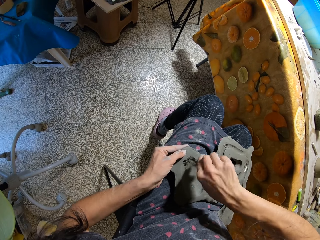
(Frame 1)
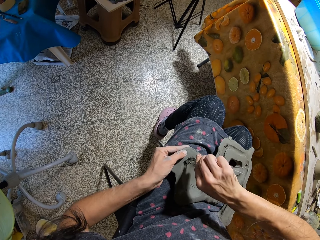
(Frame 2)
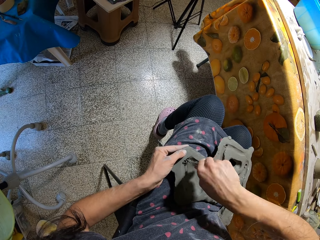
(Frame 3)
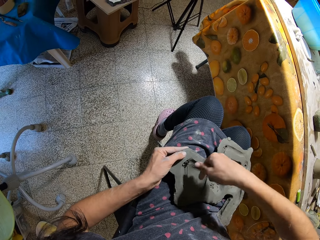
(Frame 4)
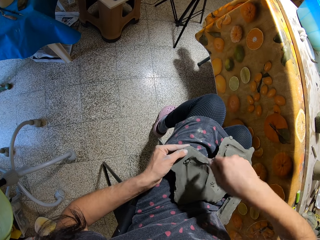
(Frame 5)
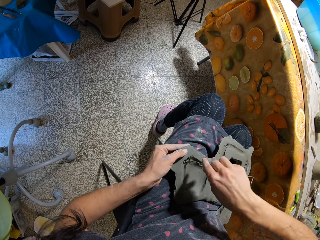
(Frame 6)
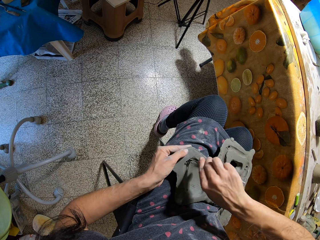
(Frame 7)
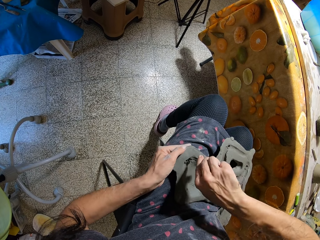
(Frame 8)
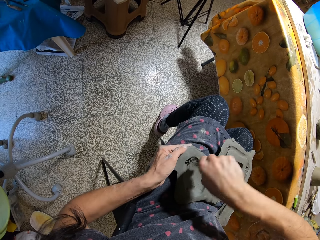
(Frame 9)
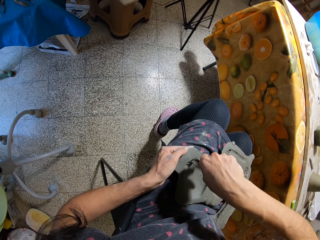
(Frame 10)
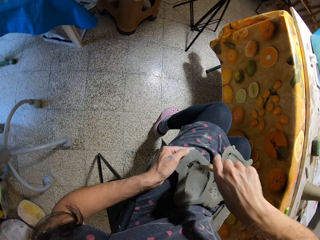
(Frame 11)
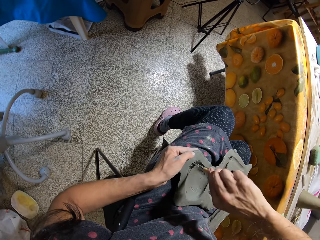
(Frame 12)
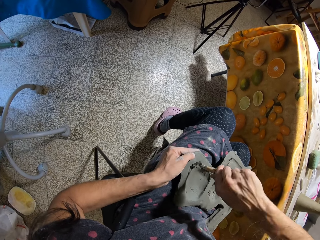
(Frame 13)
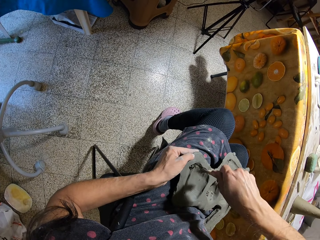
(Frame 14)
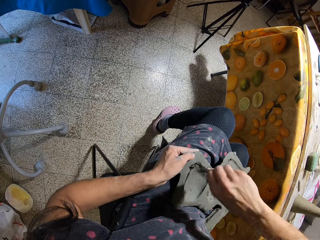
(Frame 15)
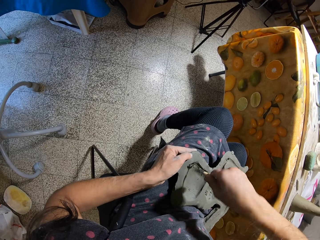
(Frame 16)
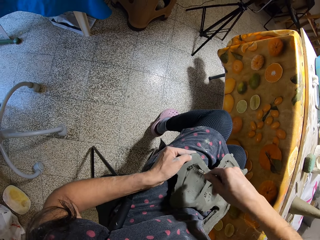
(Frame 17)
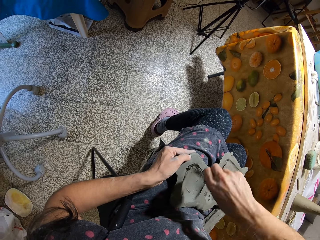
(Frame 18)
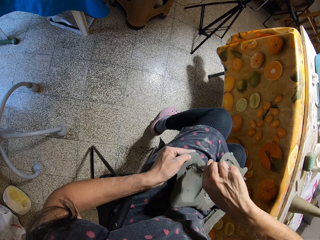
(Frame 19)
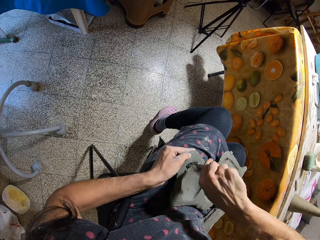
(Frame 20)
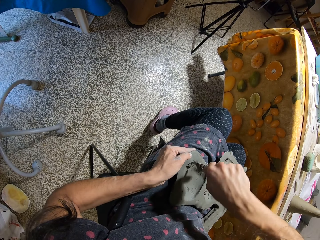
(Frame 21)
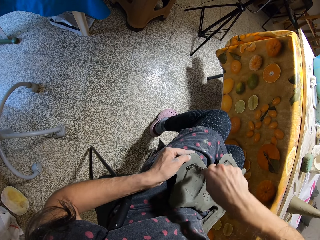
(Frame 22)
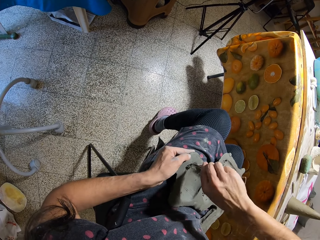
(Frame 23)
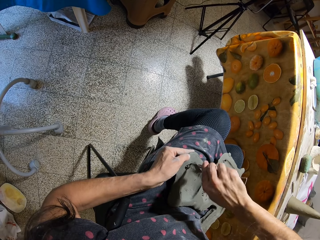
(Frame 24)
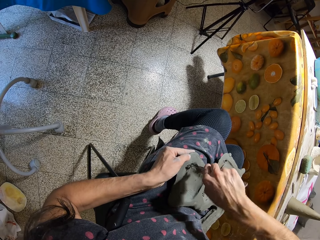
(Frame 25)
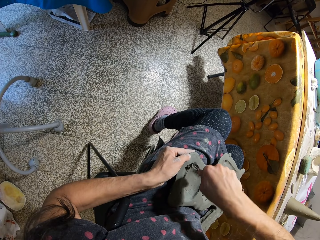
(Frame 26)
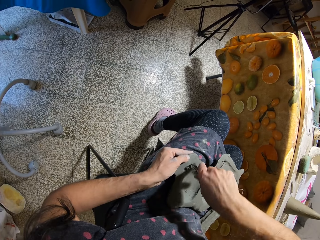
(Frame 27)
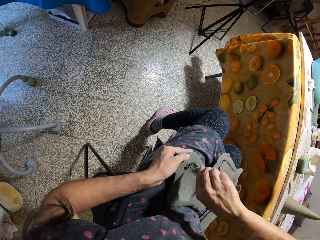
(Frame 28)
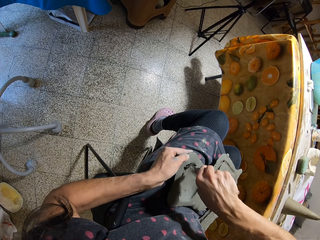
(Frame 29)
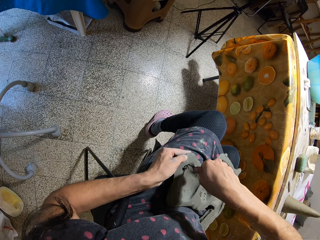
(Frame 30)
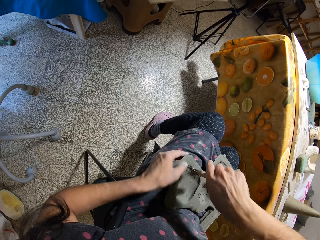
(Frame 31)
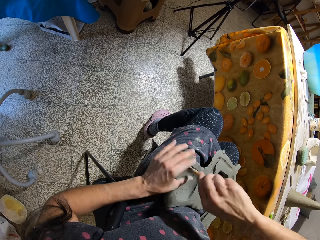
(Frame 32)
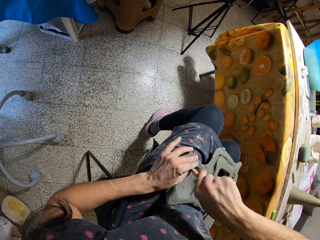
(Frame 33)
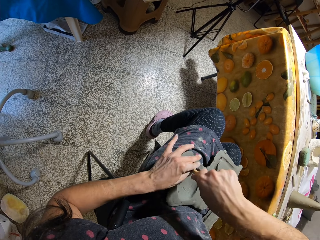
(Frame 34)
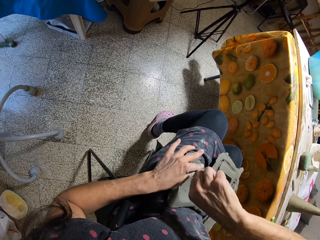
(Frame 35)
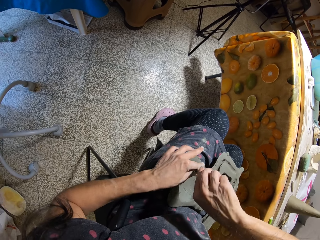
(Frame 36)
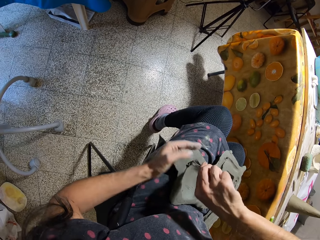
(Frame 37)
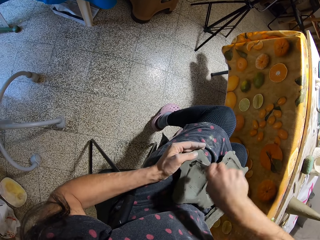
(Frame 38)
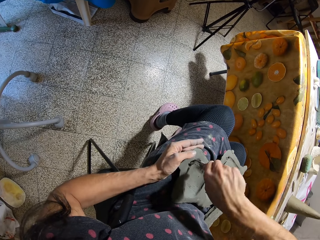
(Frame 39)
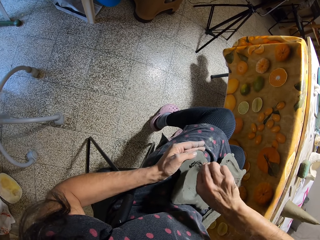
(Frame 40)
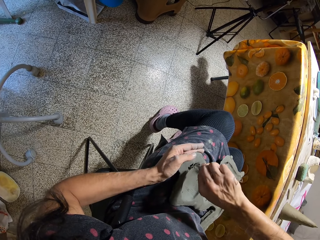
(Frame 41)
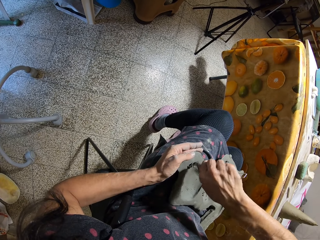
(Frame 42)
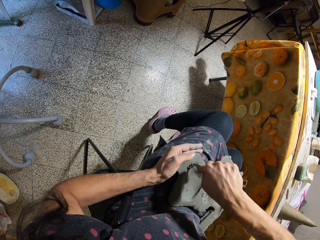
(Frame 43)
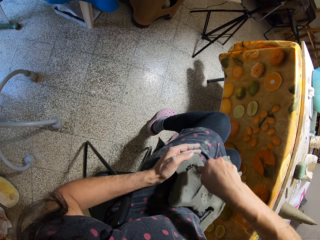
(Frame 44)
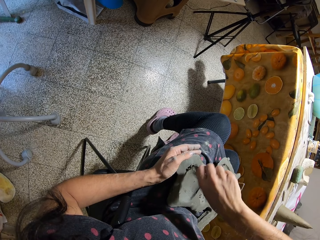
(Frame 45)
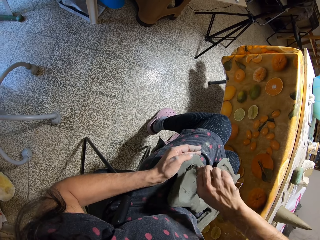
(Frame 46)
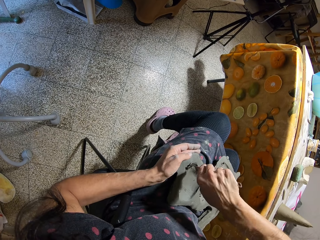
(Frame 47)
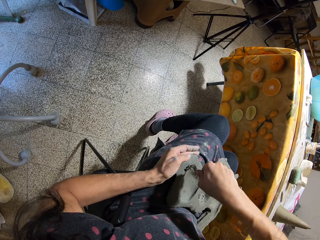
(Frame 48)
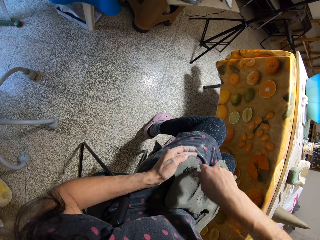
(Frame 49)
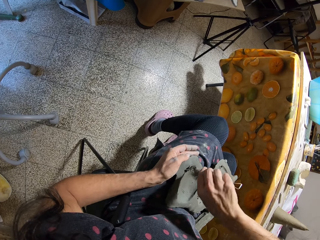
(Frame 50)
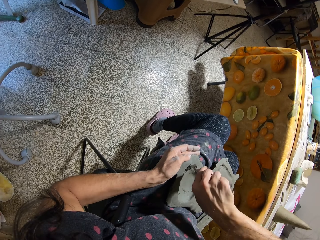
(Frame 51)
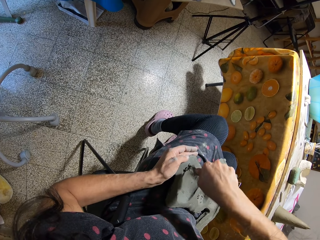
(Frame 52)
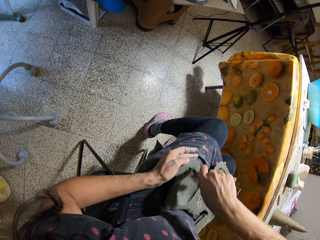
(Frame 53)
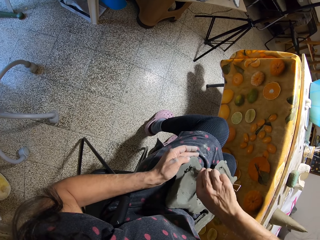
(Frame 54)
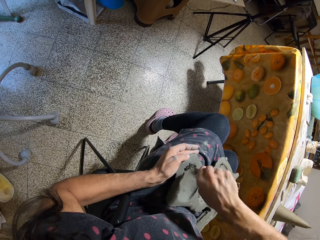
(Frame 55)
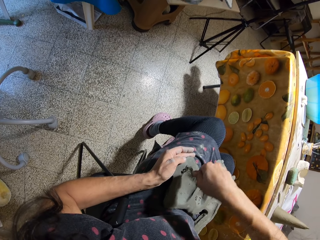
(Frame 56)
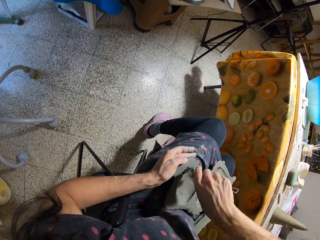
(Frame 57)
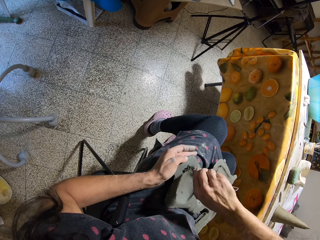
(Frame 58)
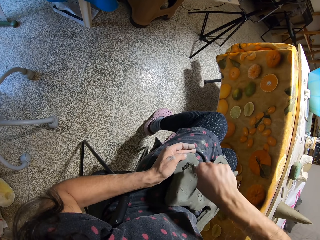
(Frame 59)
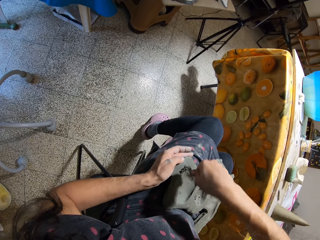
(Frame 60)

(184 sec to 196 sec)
The camera wearer drills the clay mold with the loop tool in both hands. He holds something with both hands. He holds the clay mold with his left hand. He drills the clay mold with the loop tool in his right hand. He twists something with his right hand.

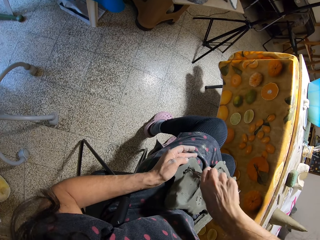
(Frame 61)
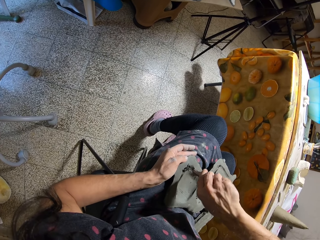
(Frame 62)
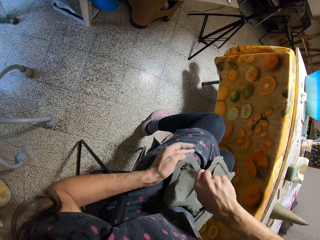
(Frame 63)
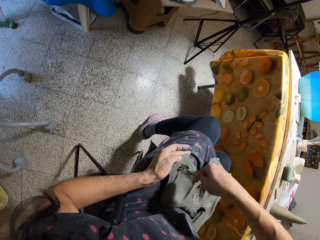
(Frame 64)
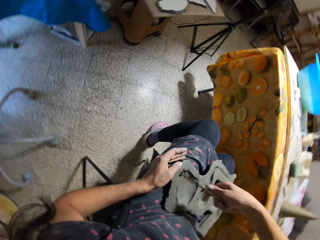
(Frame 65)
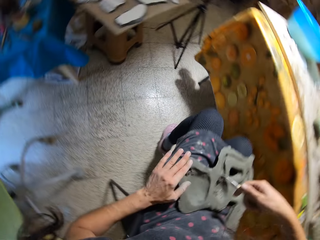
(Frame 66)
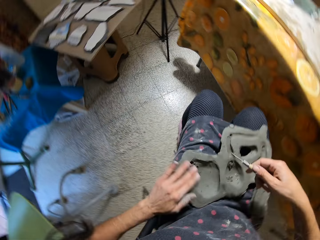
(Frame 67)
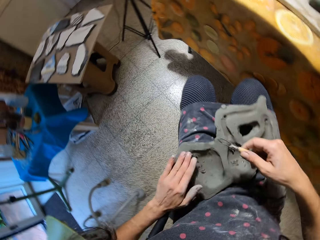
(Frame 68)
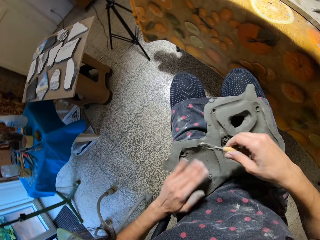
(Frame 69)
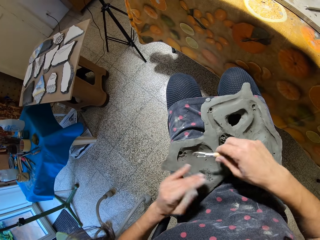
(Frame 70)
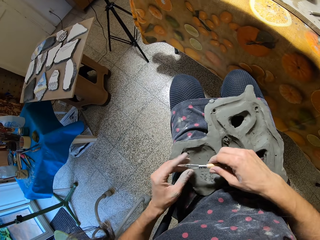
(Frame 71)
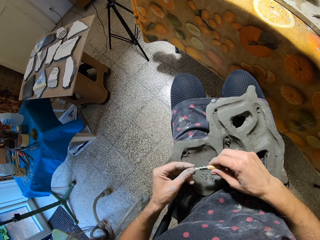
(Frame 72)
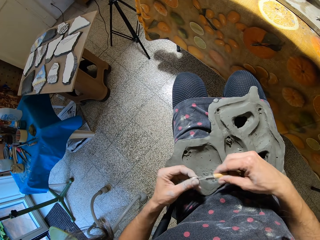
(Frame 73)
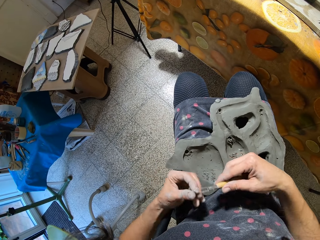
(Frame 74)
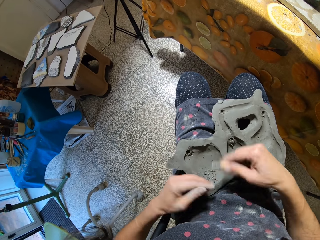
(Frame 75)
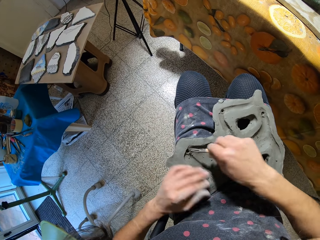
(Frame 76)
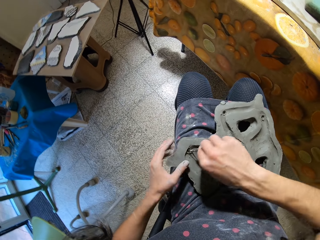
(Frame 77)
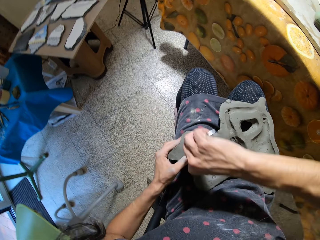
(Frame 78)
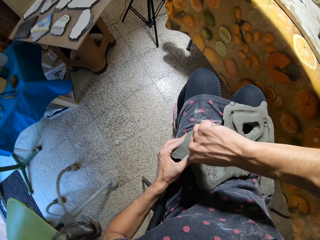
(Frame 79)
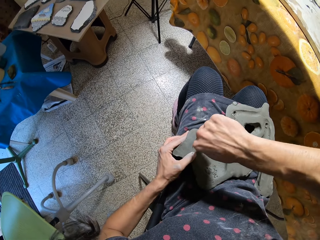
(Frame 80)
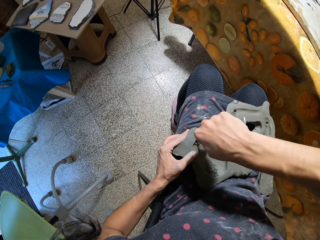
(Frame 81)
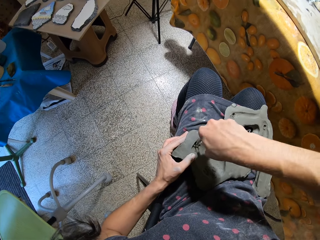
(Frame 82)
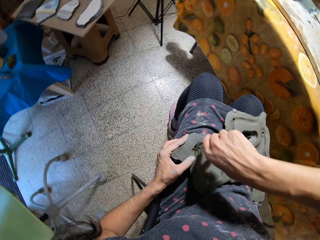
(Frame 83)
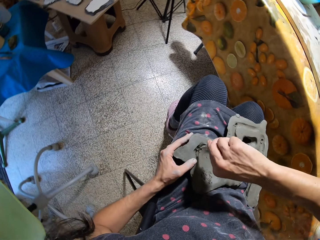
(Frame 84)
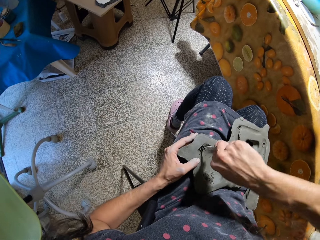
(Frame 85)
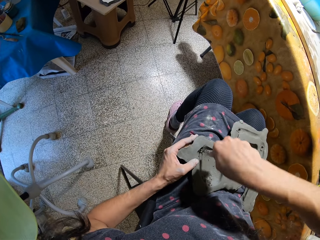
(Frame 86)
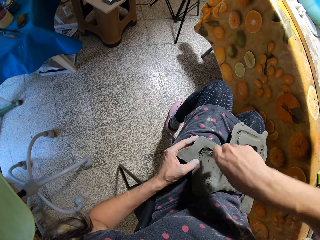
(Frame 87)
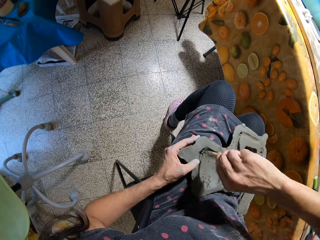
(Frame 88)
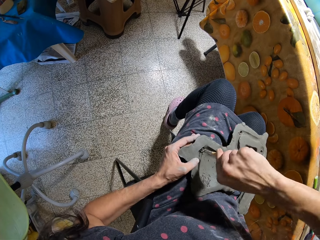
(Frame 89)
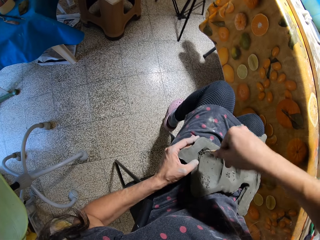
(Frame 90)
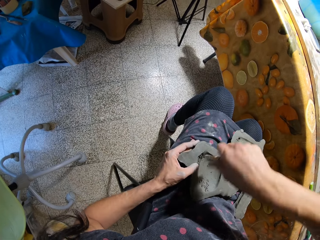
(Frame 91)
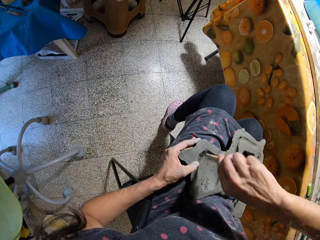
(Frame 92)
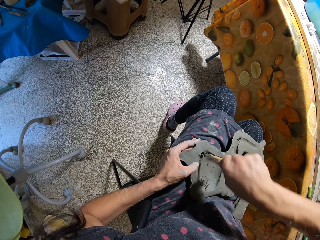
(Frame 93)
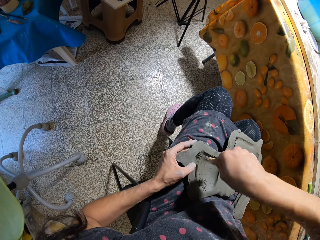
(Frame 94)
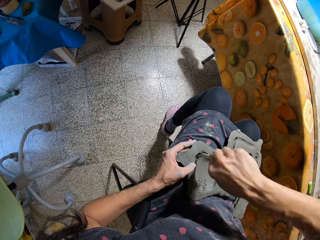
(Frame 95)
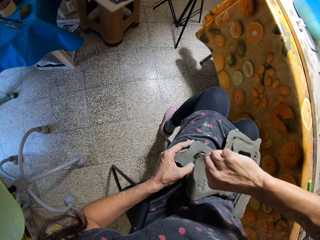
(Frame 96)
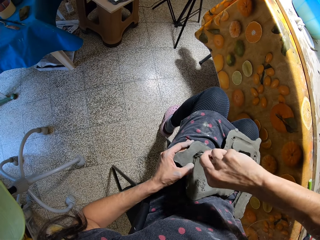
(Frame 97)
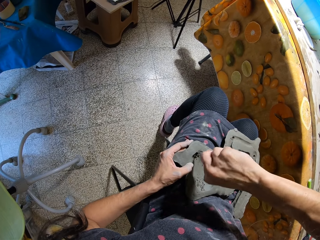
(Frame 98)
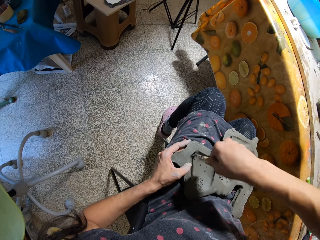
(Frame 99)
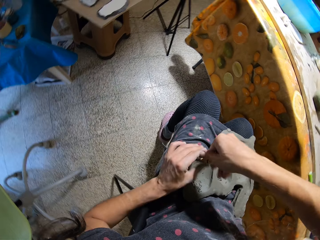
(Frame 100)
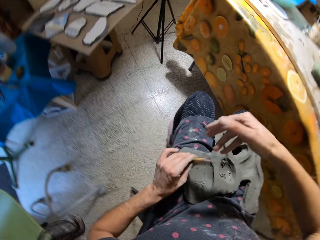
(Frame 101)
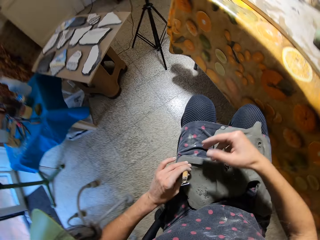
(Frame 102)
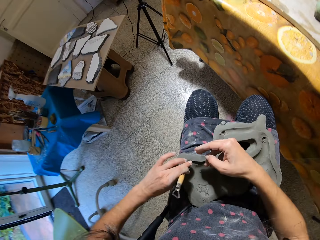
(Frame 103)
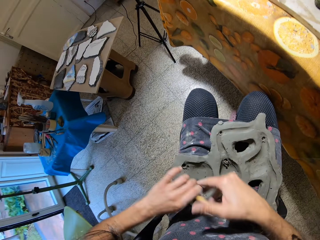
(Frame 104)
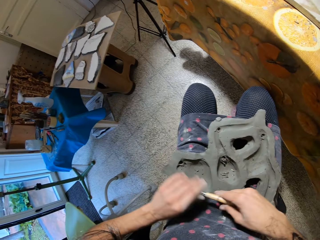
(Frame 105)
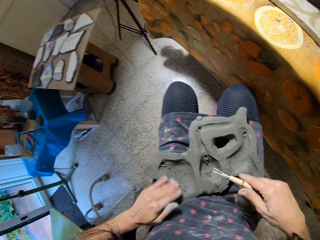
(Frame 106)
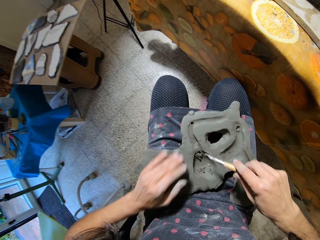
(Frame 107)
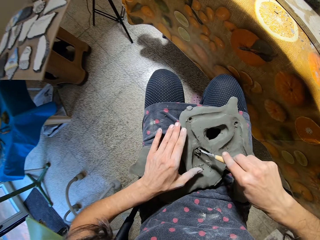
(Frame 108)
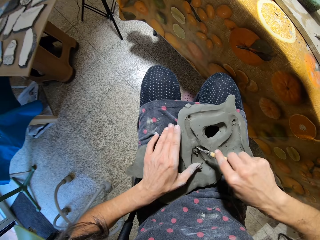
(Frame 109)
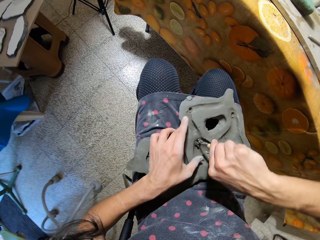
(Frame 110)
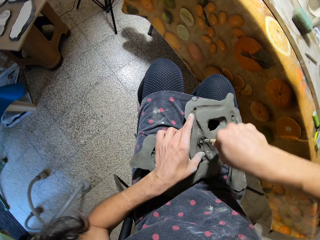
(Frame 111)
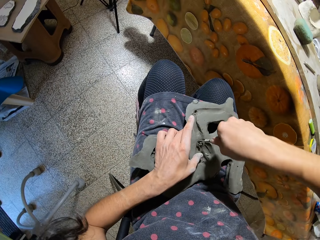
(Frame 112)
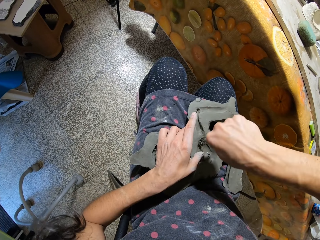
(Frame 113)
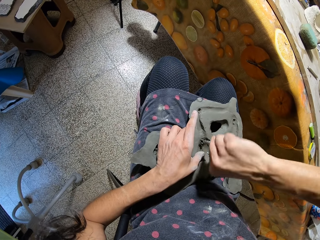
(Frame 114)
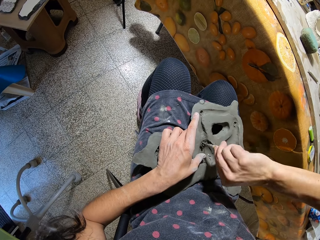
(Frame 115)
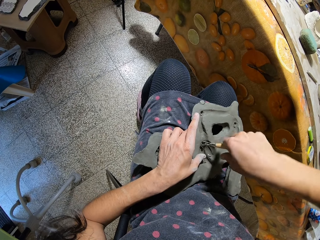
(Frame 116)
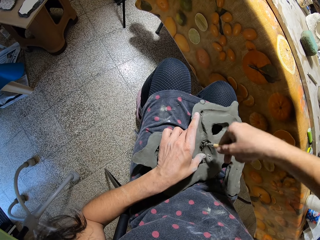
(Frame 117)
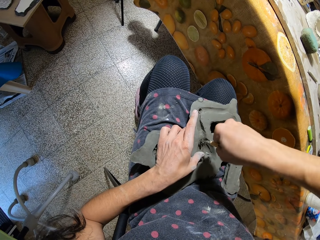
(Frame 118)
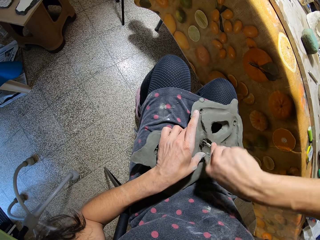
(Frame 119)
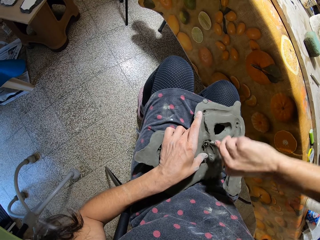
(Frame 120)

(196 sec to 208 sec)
The camera wearer wipes the clay mold or sculpture with his left hand. He wipes the loop tool in his right hand with his left hand. He holds something with both hands. He drills the clay mold with the loop tool in his right hand. He holds the clay mold in his left hand. He puts something on the sculpture with his right hand. He twists something with his right hand. He drills the clay mold with the loop tool in his left hand. He exchanges something from his right hand to his left hand. He passes the loop tool from his left hand to his right hand. He wipes the clay mold with his left hand. He drills the clay mold with the loop tool in his right hand and holds the clay mold with his left hand.
